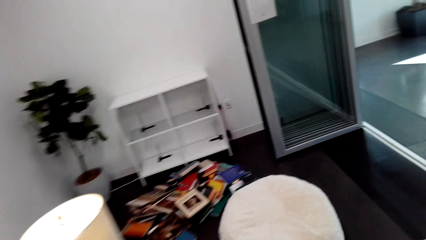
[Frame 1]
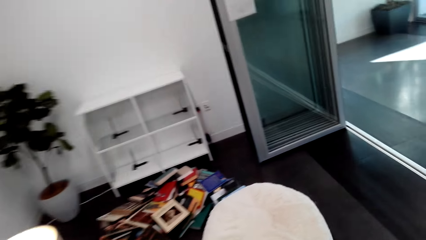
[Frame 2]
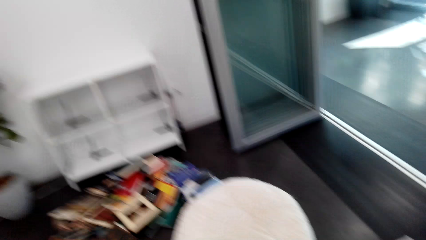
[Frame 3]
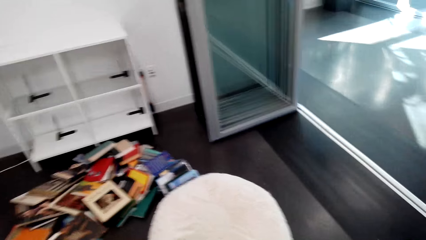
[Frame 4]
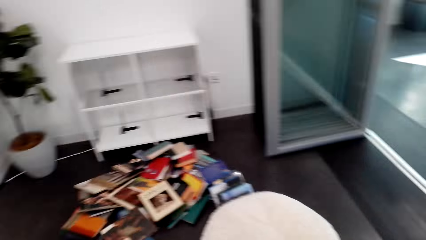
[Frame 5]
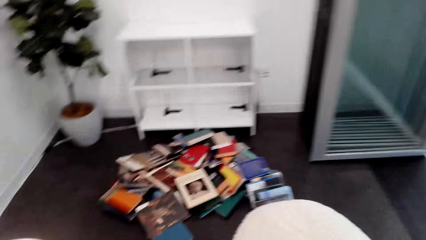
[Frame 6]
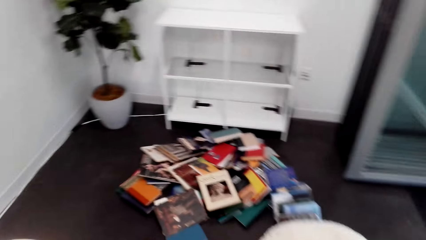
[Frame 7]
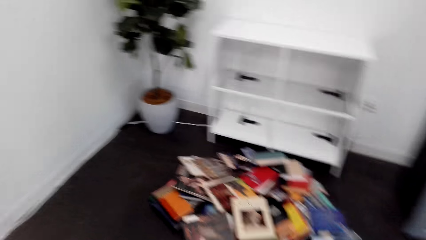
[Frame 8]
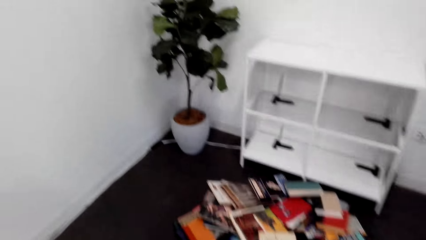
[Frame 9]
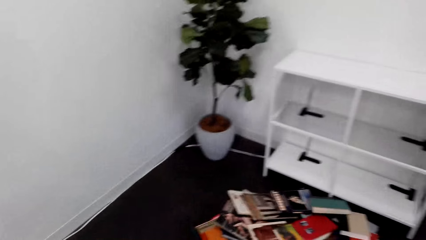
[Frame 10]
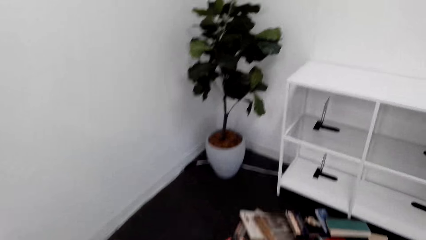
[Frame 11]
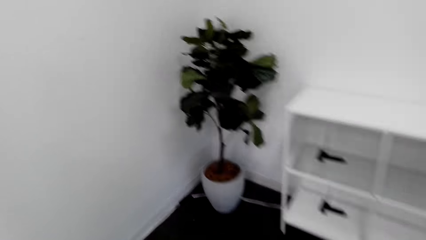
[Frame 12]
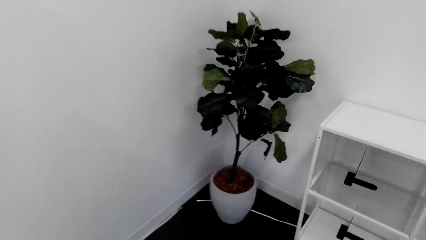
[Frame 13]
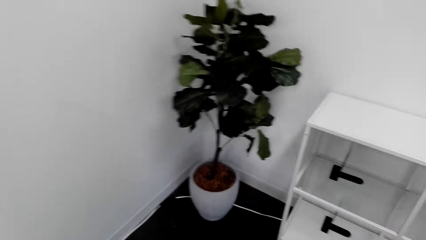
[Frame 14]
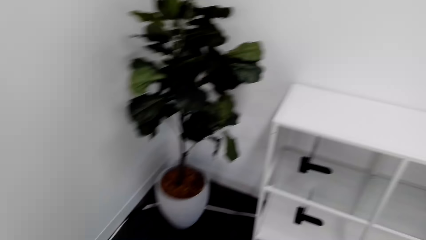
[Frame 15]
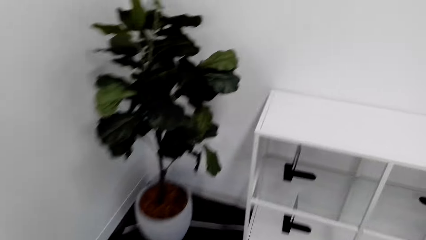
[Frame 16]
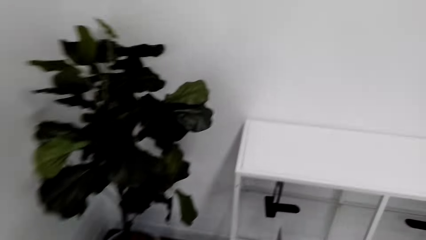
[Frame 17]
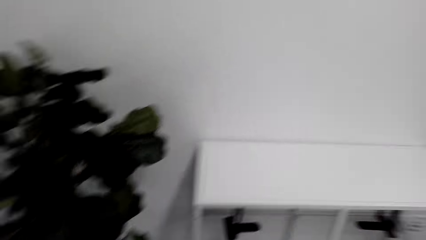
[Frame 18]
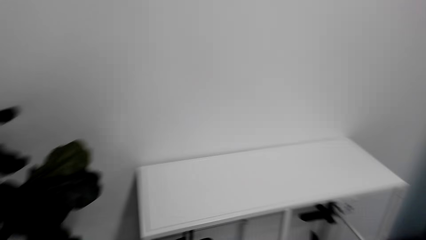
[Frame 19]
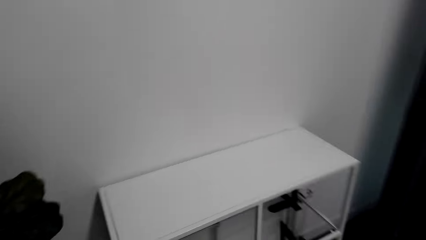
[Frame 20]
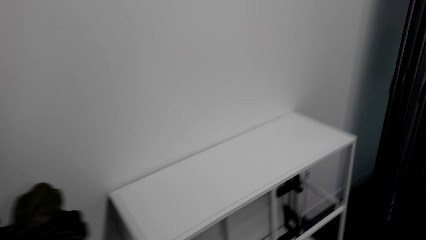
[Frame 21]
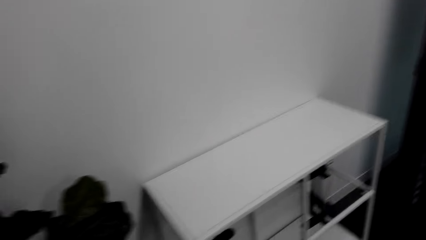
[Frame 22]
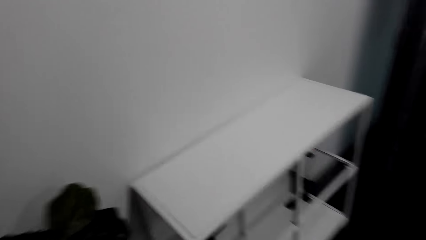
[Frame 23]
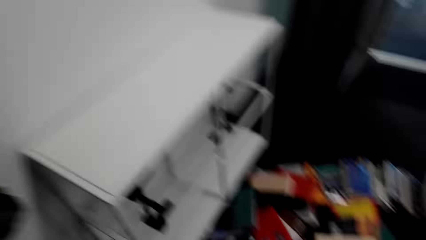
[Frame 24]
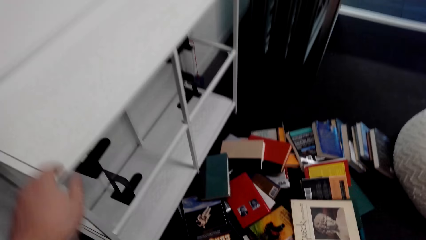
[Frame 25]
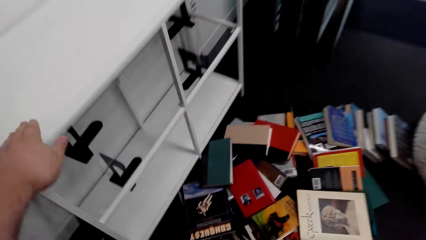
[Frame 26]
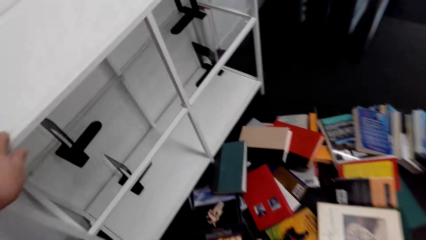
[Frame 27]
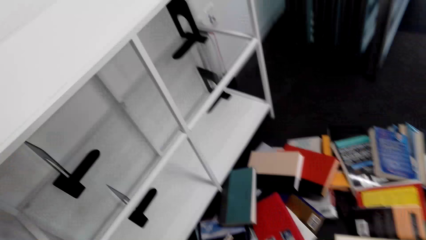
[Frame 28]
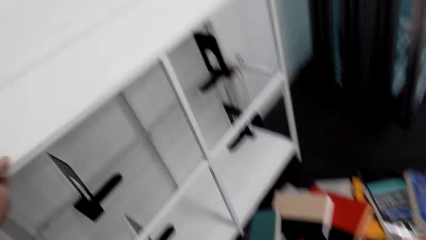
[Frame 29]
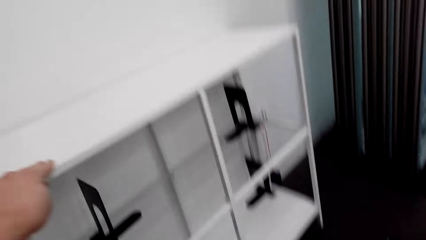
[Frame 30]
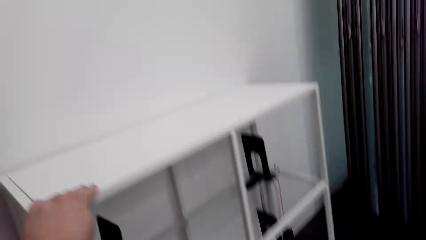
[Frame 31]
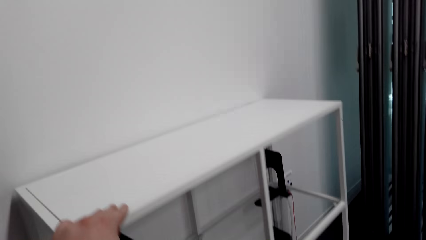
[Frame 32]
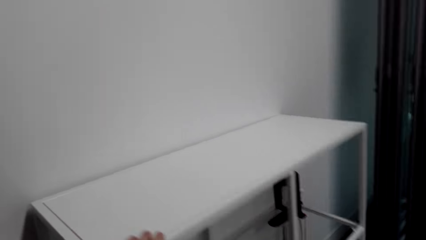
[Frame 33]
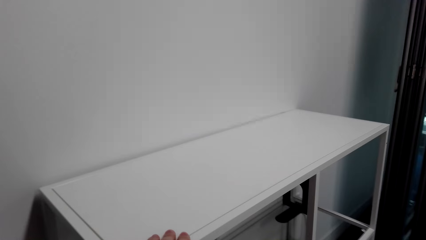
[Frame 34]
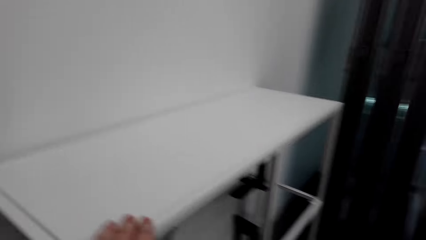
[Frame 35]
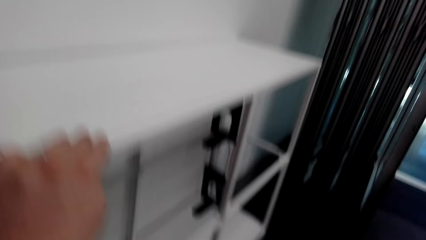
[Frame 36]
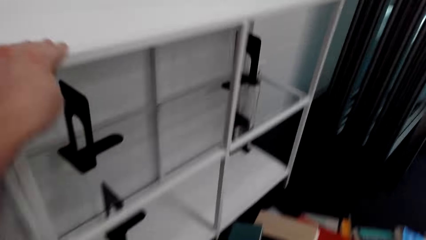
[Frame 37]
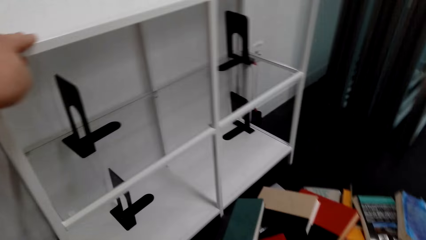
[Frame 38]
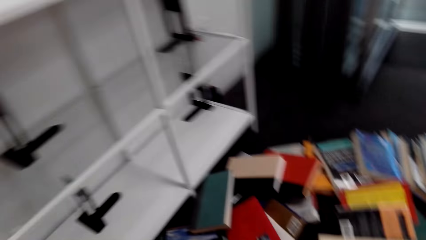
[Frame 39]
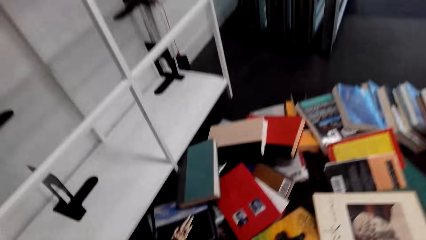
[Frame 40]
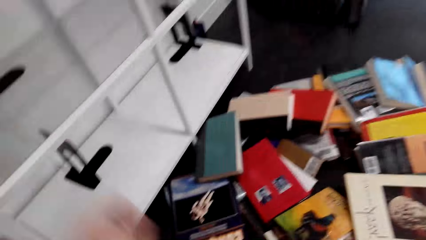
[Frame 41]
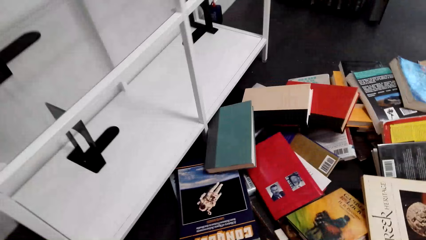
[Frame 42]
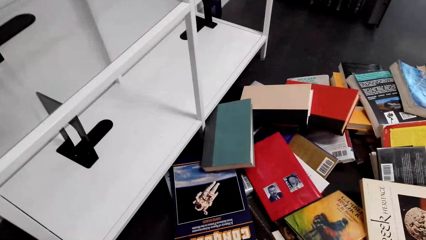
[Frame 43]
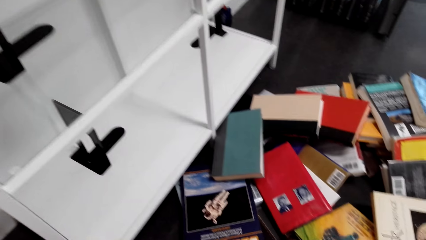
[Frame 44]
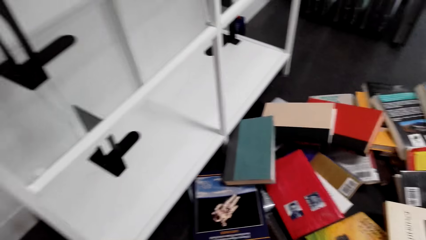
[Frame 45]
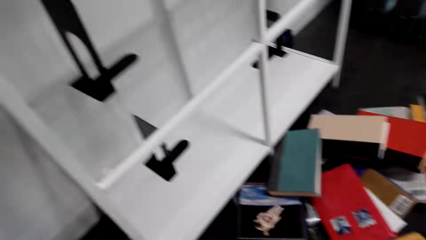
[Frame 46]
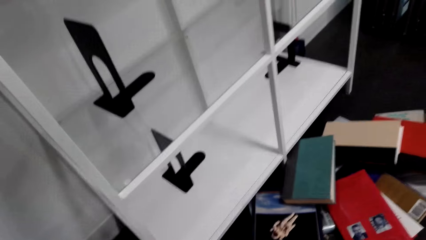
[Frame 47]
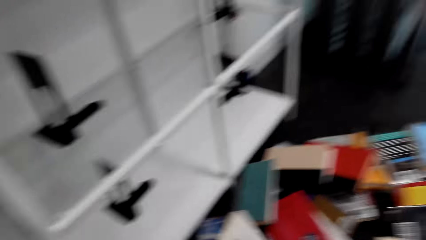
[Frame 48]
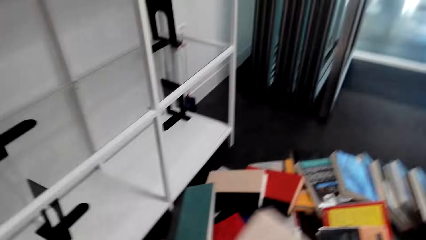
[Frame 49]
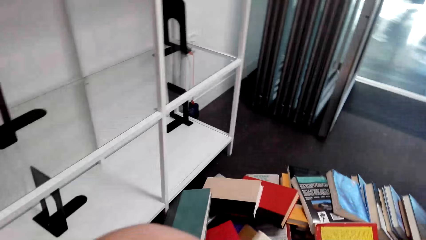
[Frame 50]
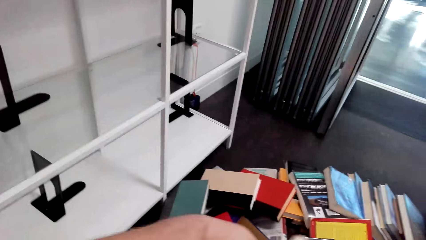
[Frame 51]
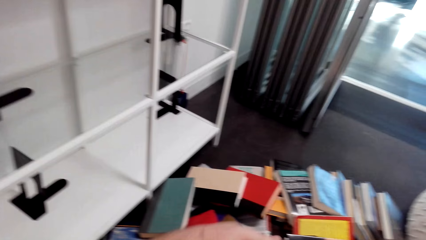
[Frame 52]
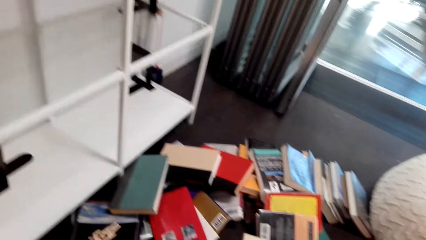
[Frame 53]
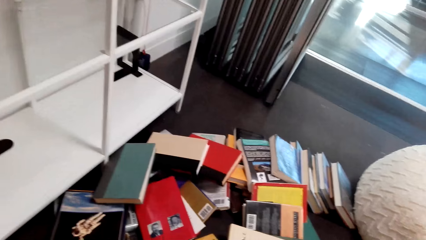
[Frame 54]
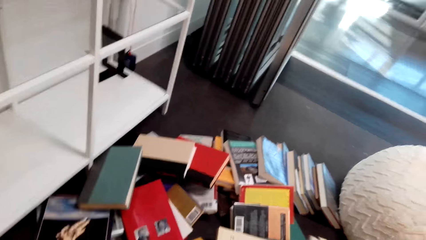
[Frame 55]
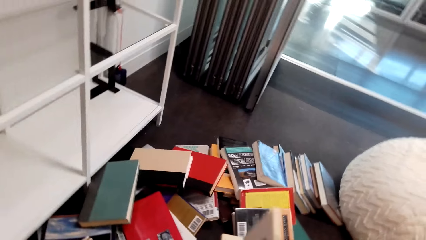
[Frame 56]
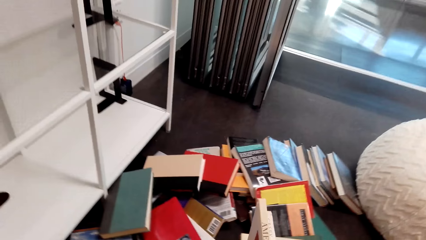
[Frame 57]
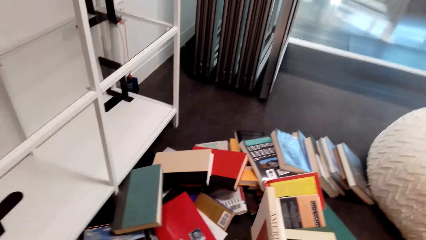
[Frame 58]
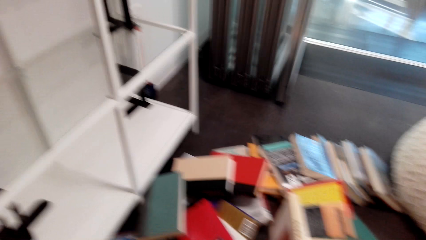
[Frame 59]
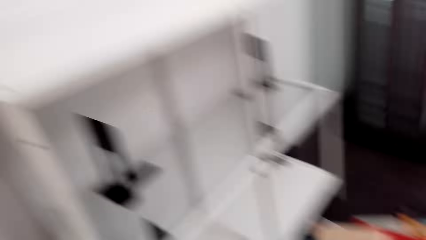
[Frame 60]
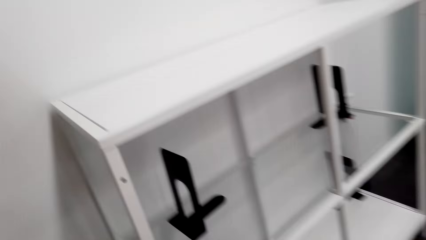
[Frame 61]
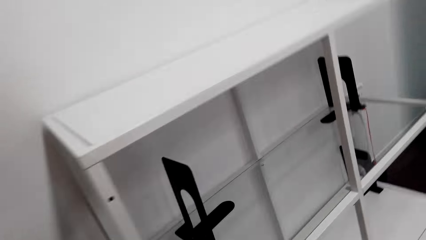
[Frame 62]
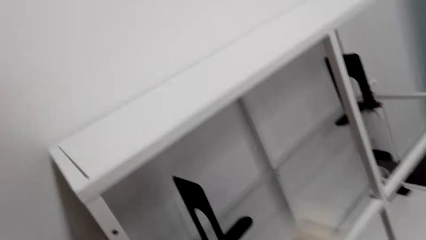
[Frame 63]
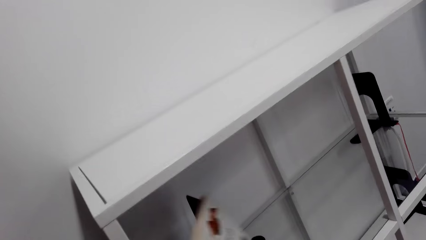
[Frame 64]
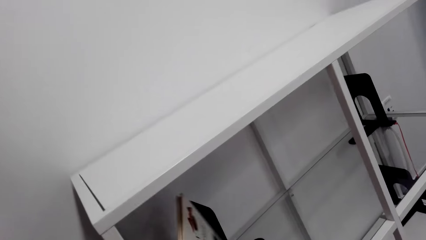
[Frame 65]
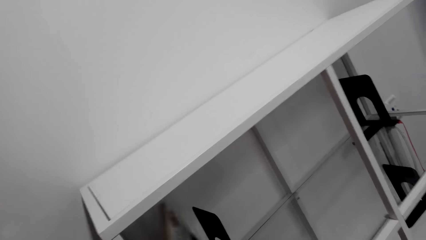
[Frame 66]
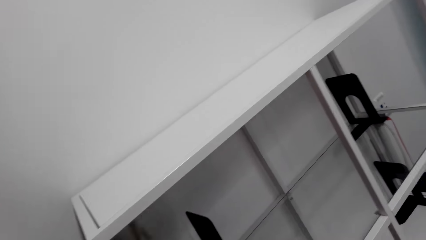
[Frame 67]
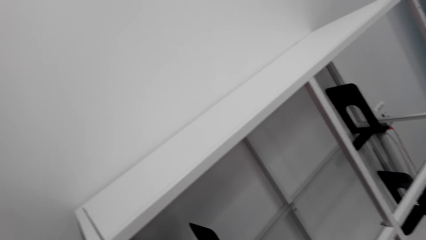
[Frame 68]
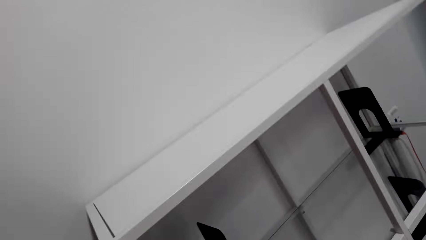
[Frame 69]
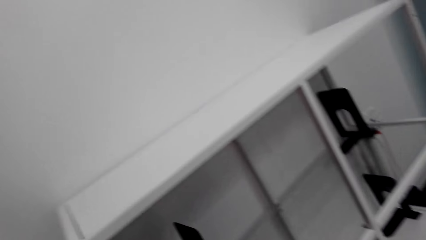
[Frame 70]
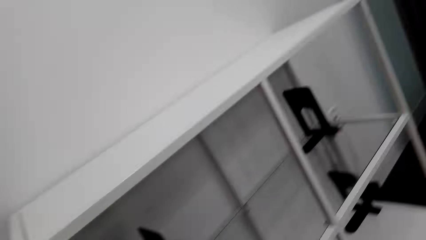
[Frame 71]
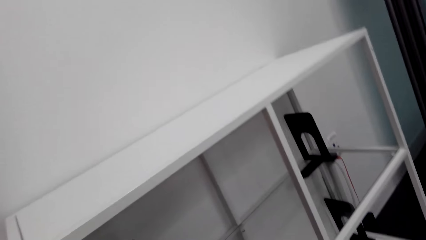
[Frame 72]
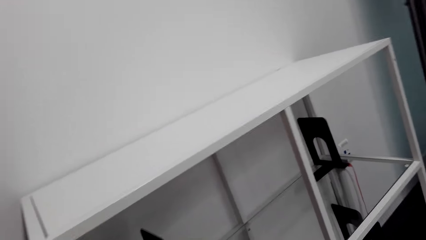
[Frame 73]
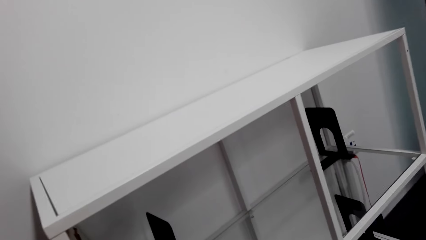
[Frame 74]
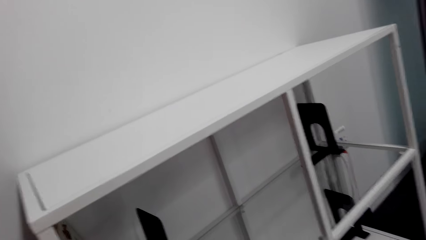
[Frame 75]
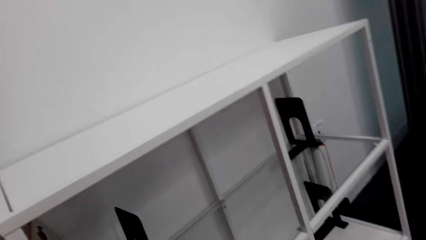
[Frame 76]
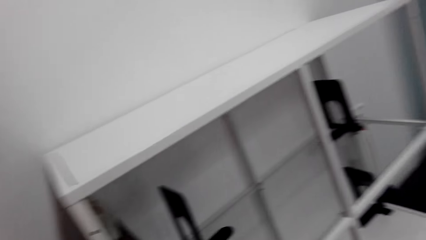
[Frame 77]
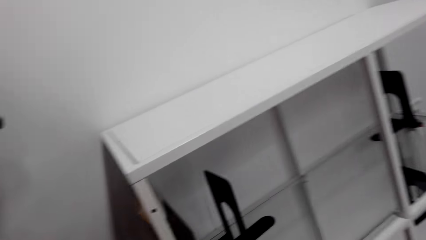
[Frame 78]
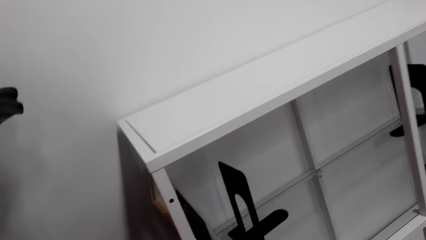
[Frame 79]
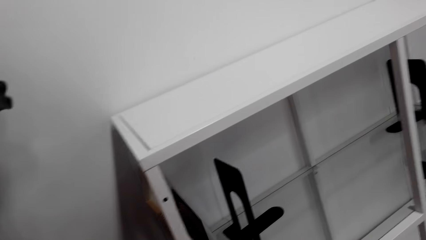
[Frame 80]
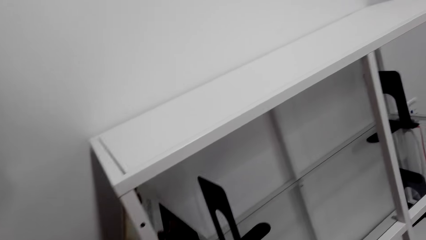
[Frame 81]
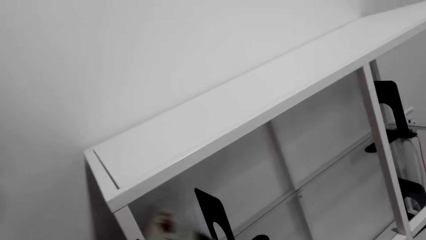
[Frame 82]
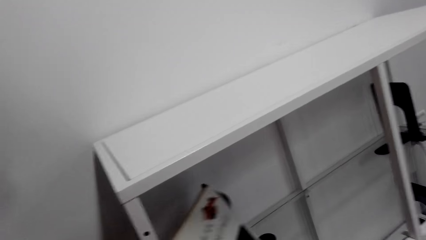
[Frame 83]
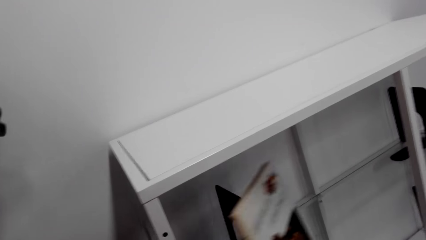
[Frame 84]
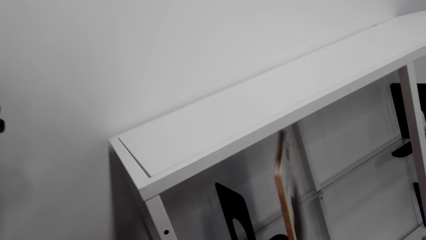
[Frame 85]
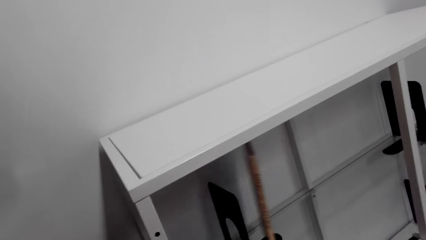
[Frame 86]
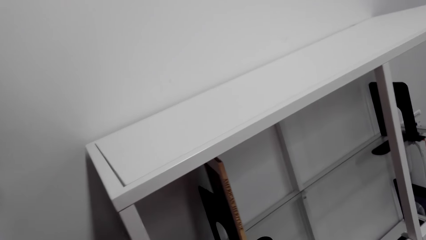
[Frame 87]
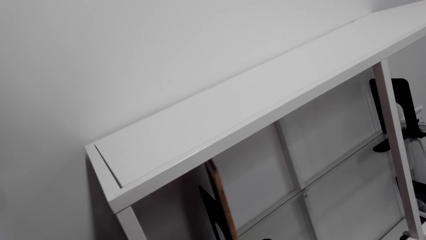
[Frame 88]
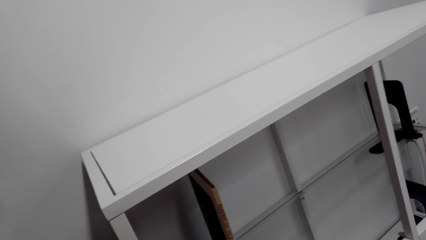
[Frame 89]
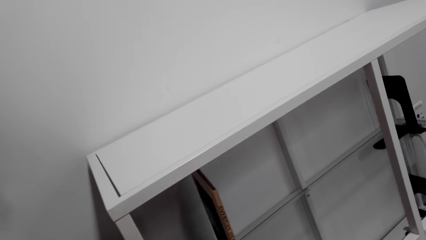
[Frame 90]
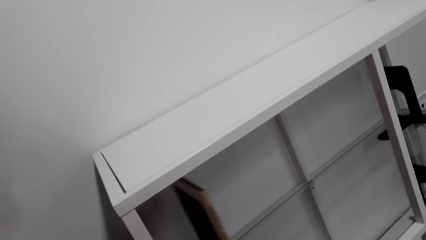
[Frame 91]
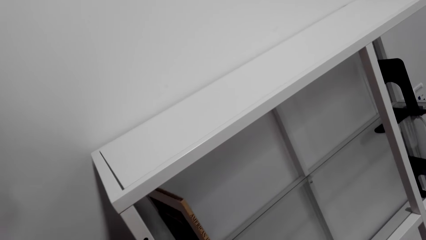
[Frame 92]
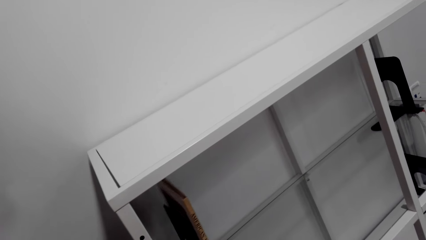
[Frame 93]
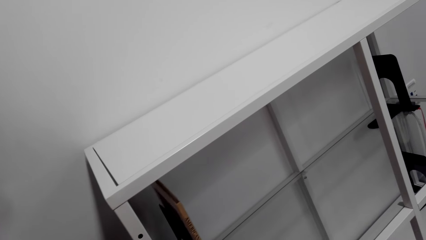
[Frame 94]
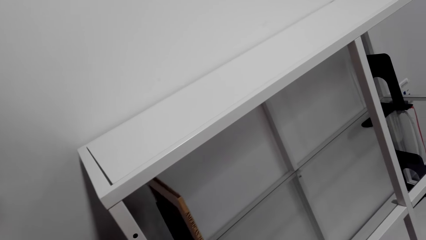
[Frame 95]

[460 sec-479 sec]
The camera wearer walks. They stand up from the couch. They hold a bookshelf or shelf. They look at books. They pick two books from the floor. They put a book on the bookshelf. They move the book on the bookshelf. They fix a book on the shelf.
